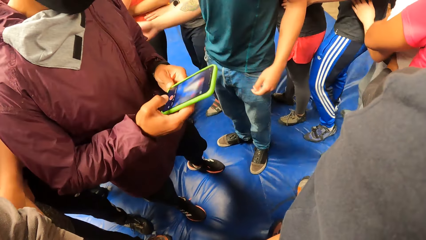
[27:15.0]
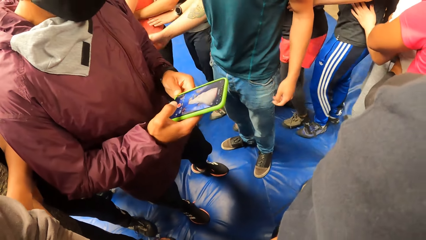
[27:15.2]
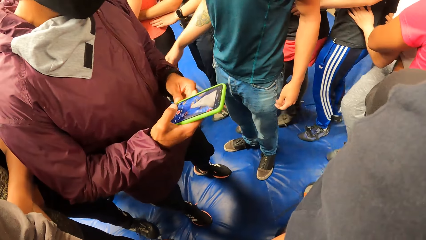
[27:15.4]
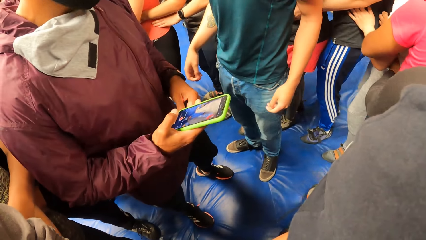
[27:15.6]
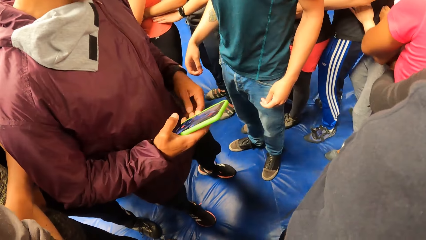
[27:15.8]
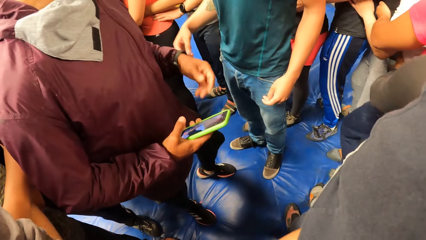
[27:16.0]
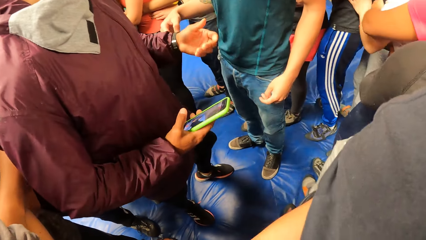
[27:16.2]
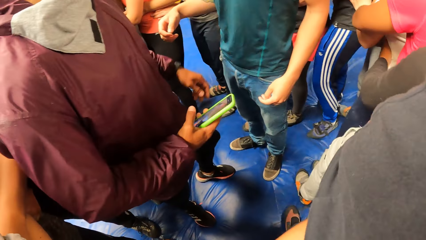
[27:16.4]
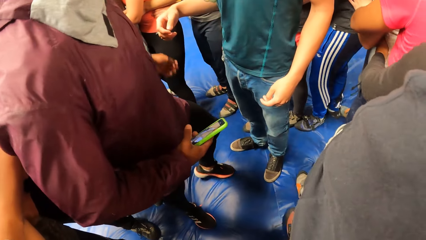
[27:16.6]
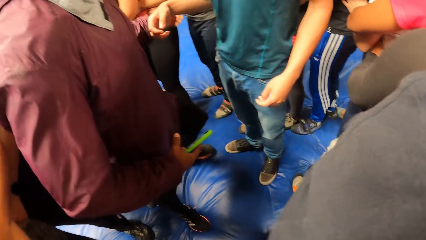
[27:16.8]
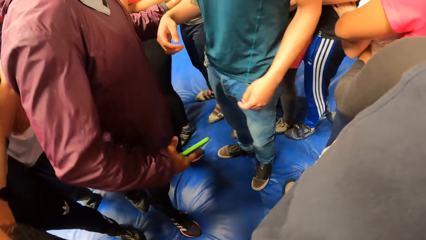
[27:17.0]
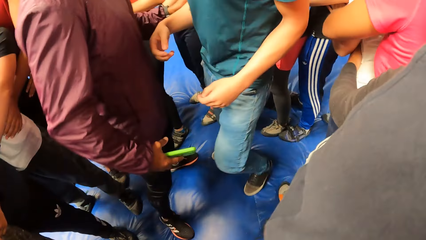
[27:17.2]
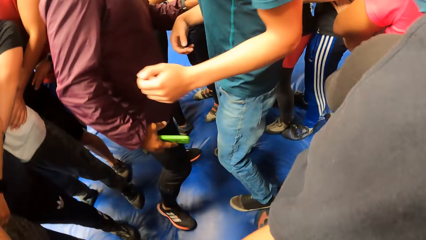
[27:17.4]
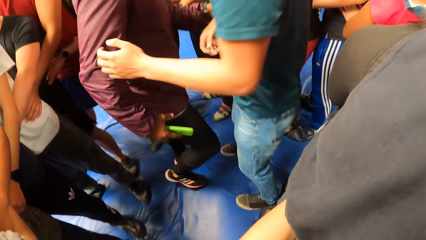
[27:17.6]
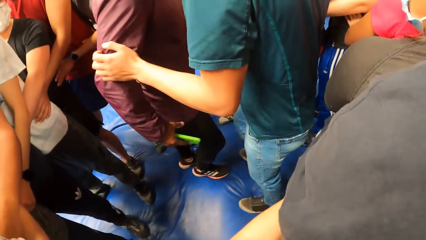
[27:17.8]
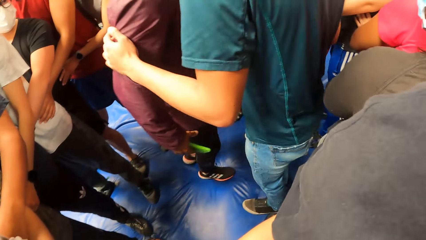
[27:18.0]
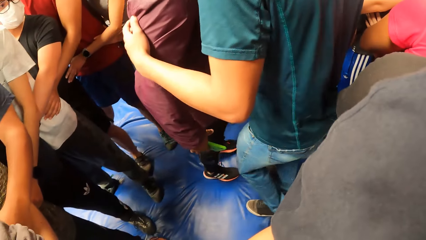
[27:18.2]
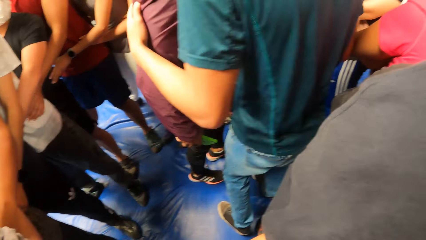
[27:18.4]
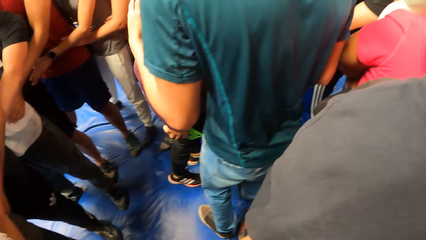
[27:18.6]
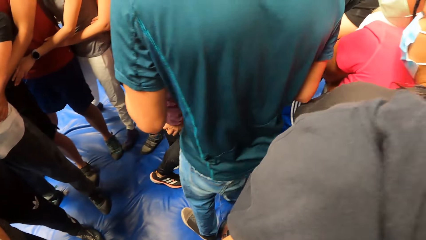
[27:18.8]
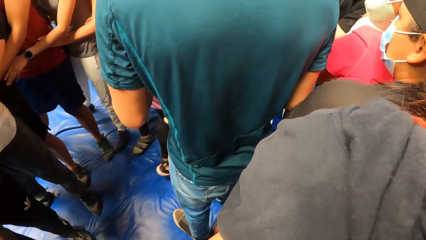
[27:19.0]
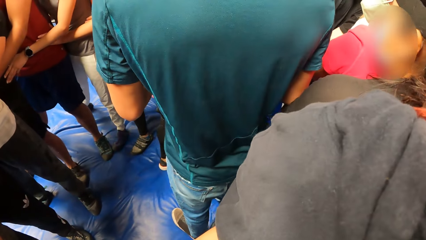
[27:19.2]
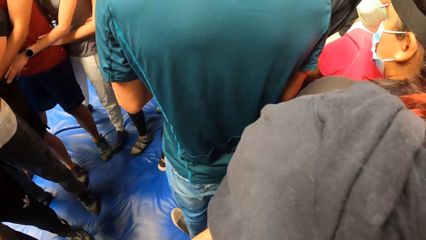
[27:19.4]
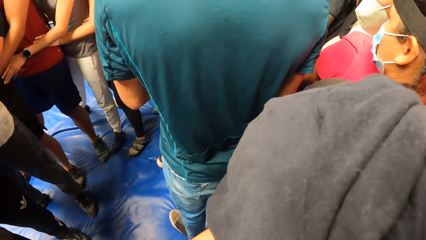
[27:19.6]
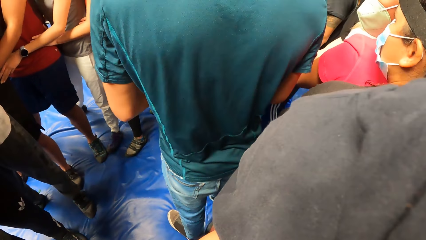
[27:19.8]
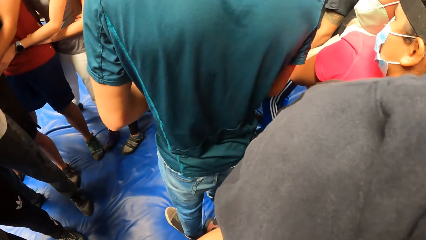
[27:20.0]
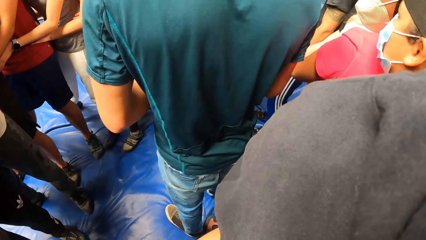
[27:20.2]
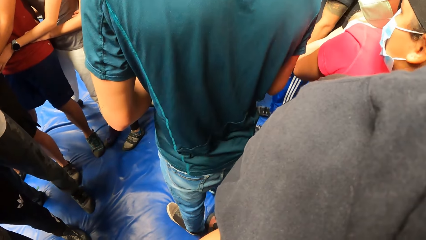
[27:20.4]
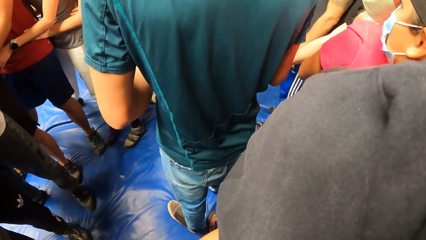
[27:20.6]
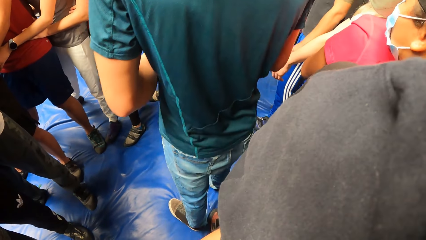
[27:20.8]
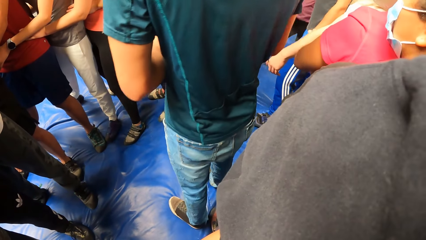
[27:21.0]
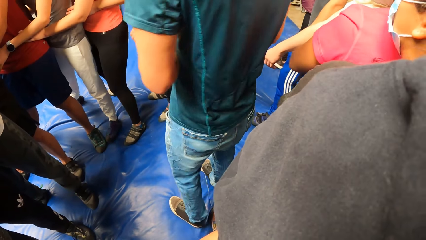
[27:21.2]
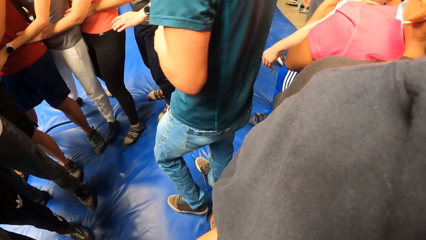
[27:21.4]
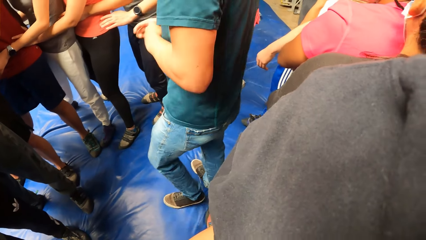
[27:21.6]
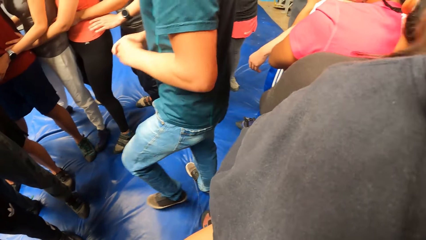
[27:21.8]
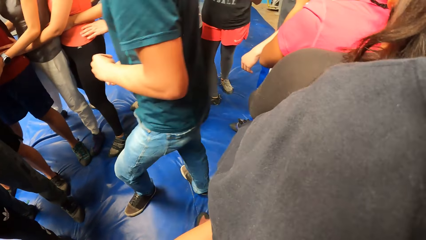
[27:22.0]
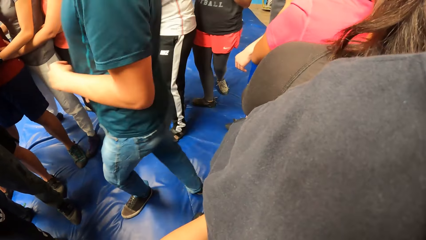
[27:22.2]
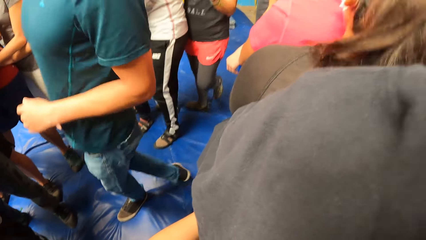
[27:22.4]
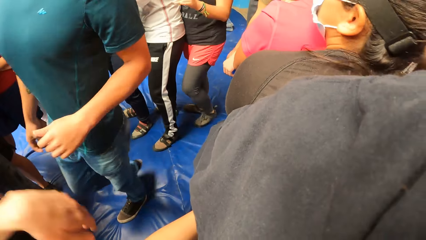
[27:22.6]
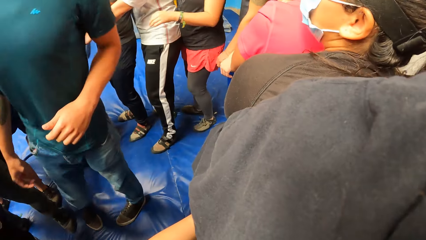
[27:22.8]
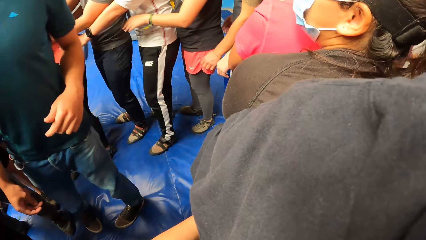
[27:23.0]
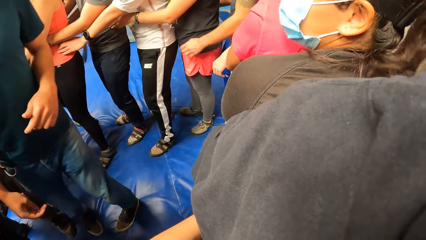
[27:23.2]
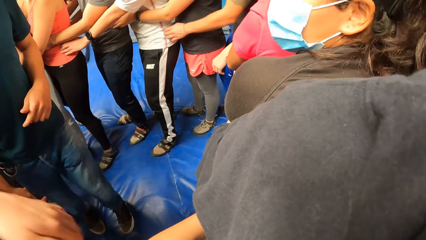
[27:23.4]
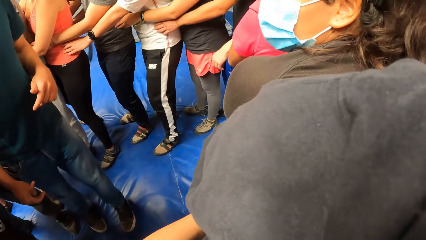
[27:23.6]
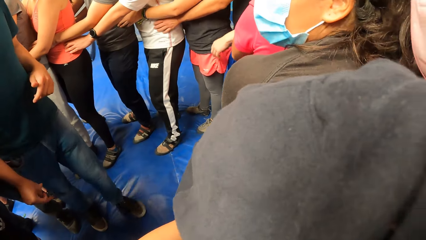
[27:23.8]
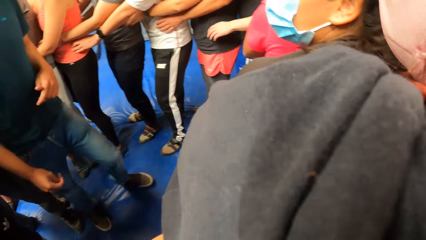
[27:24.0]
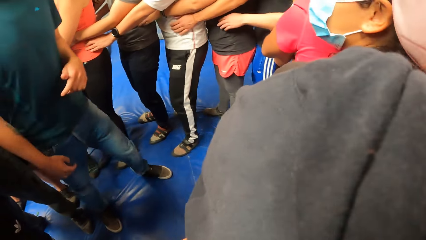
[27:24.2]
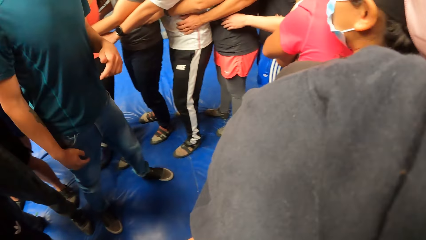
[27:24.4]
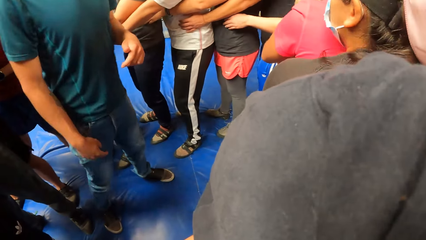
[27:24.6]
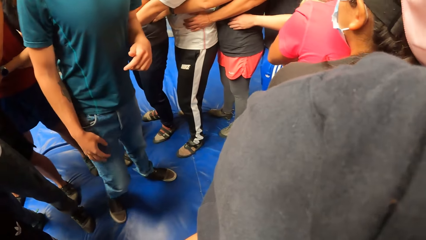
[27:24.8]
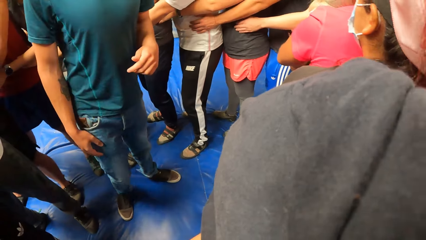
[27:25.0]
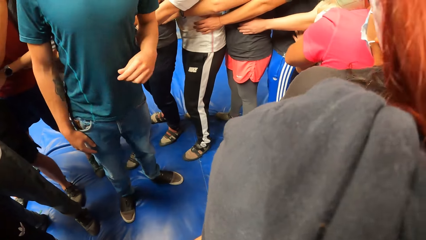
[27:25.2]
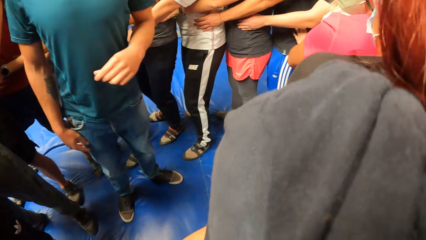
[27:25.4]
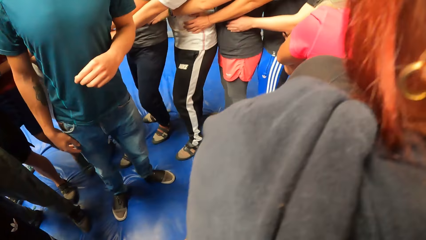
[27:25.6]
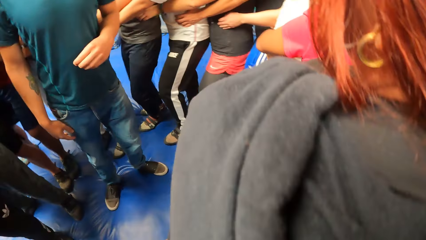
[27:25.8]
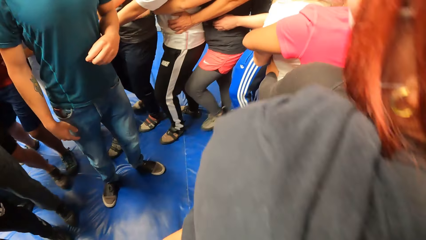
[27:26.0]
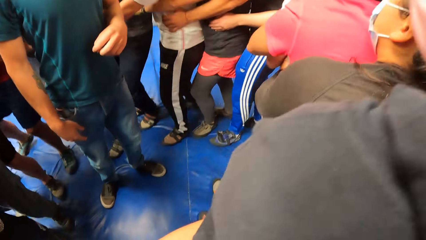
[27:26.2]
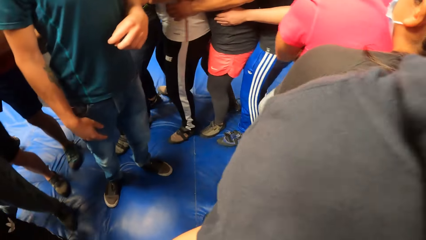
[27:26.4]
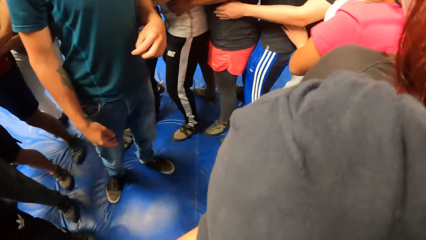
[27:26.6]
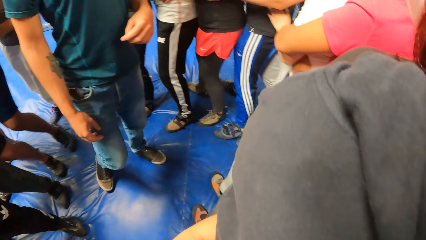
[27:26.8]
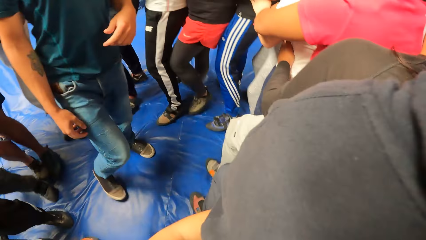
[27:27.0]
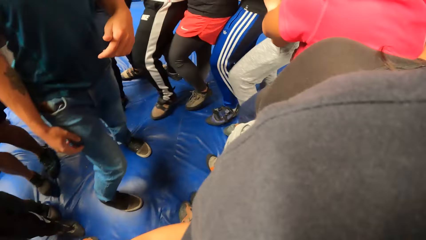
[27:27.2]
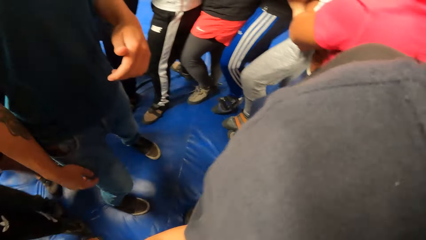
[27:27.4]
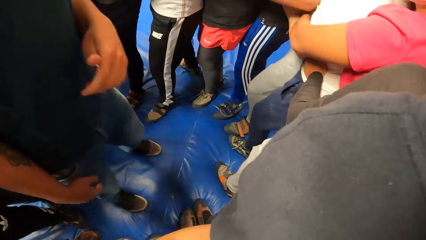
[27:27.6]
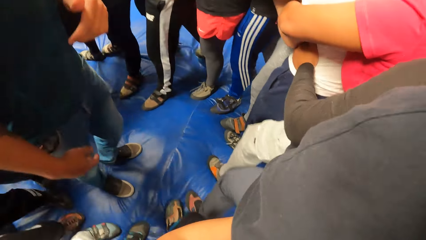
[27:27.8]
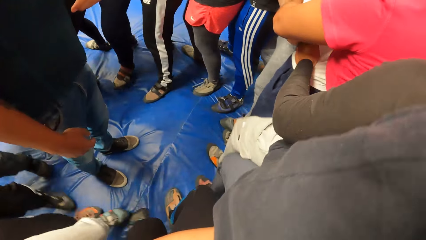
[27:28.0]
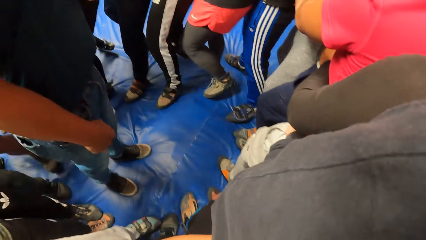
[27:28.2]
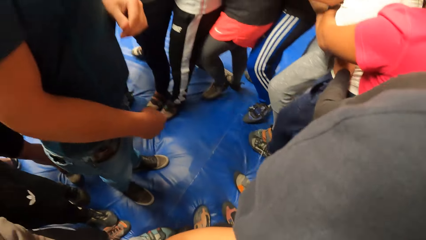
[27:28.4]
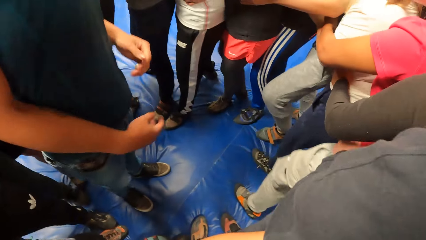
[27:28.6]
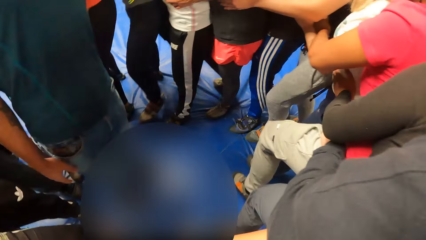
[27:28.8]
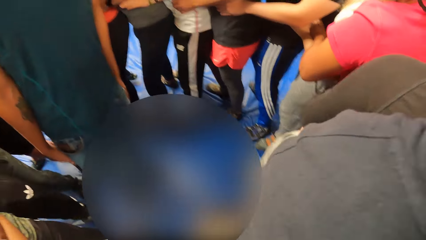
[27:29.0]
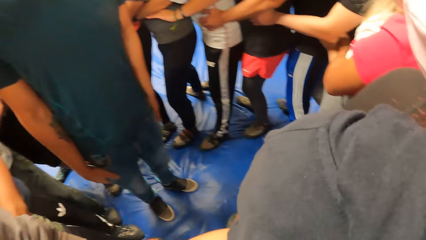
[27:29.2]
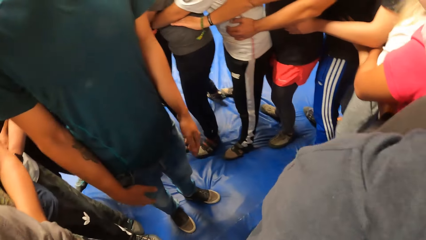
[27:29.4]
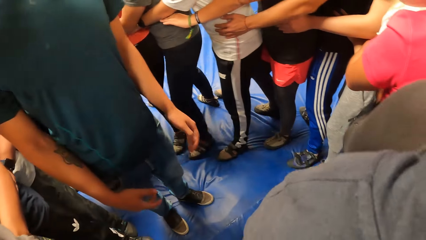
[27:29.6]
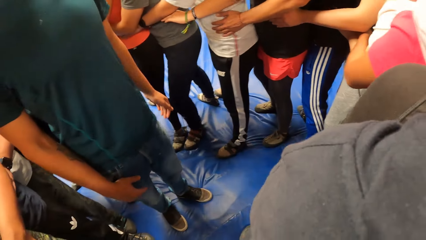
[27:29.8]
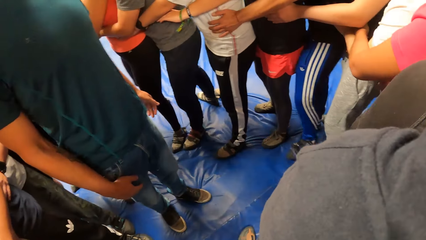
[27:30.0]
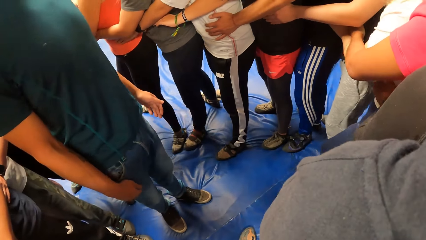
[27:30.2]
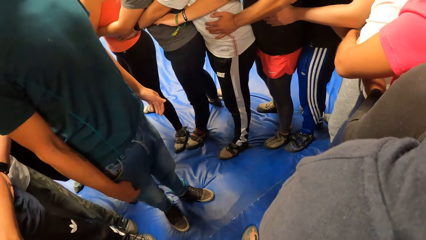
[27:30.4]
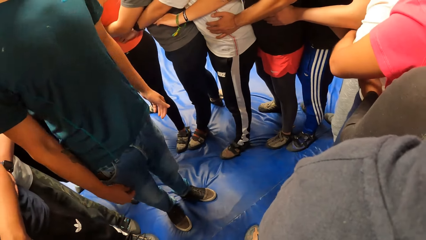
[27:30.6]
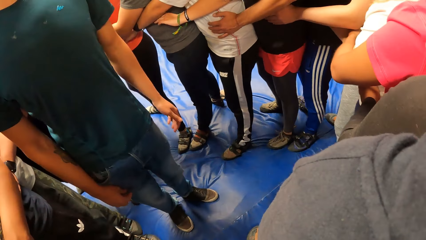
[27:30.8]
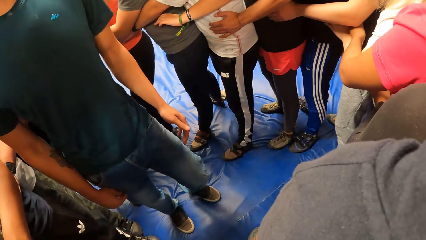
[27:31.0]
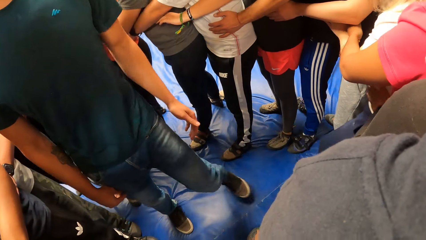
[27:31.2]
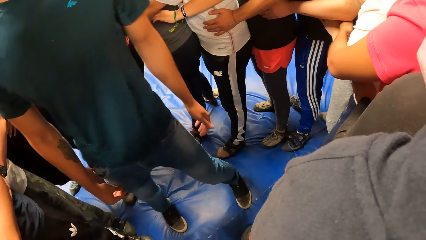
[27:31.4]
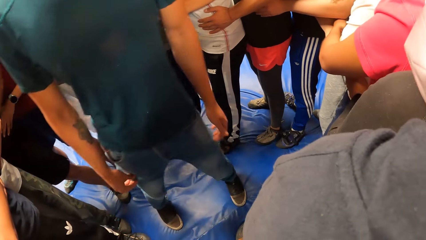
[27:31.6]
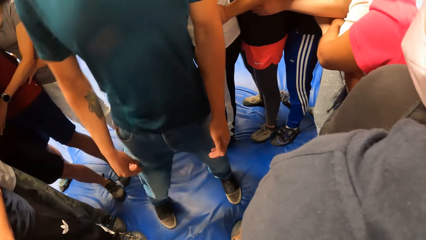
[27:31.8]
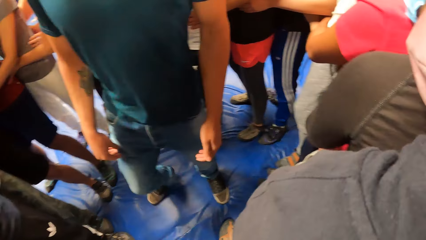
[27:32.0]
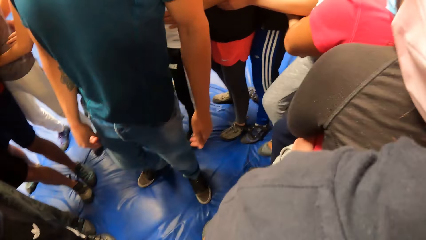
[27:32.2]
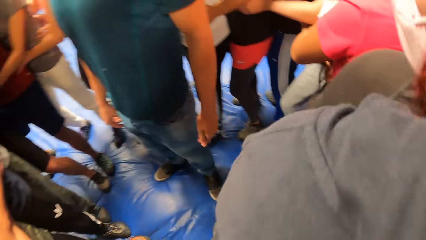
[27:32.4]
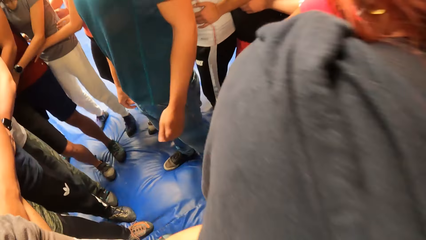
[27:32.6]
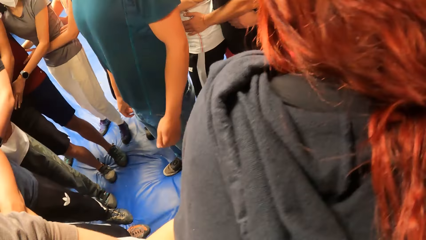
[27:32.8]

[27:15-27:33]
A man uses the phone. Another man interacts with the trainer. The other man gestures at the trainer, walks forward, and moves out of the circle of people. The trainer looks around the crowd. The trainer trains the camera wearer with the circle of people. The camera wearer exercises with friends. The trainer instructs the crowd.
